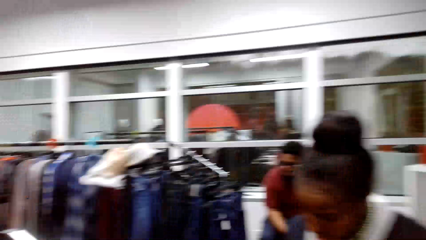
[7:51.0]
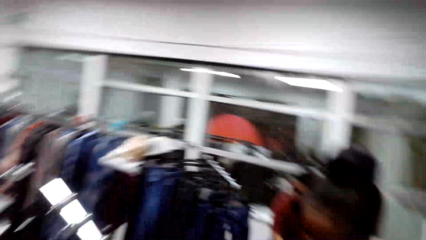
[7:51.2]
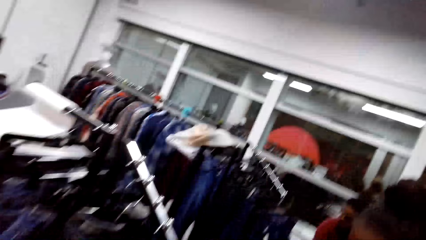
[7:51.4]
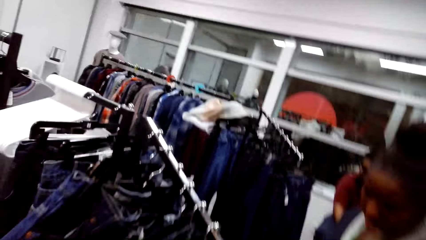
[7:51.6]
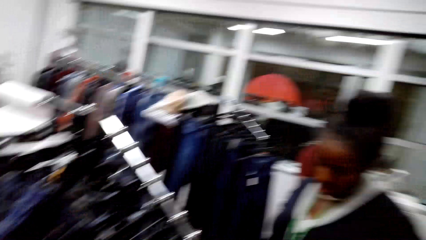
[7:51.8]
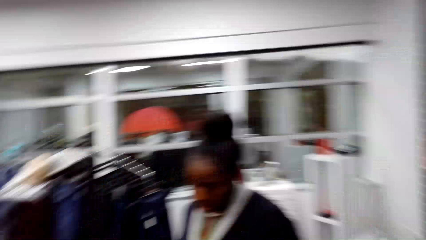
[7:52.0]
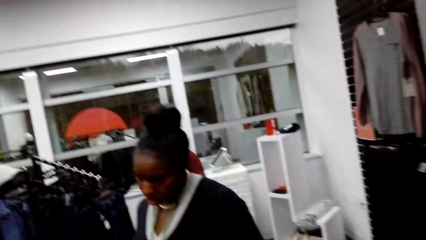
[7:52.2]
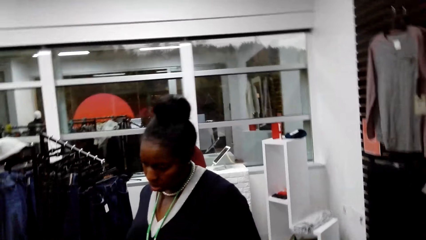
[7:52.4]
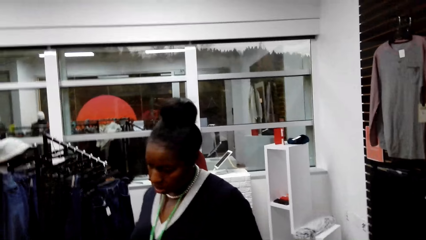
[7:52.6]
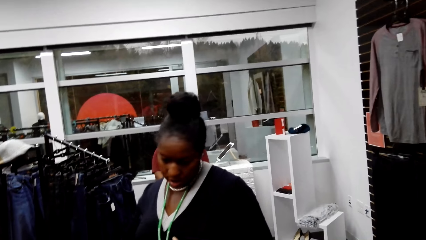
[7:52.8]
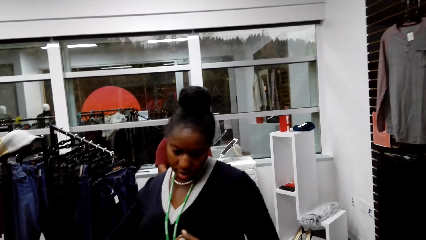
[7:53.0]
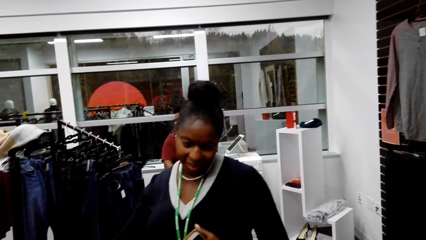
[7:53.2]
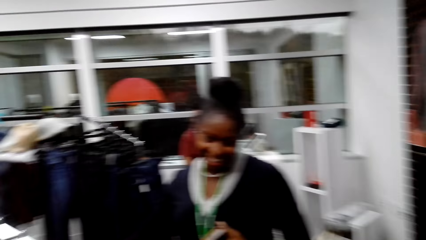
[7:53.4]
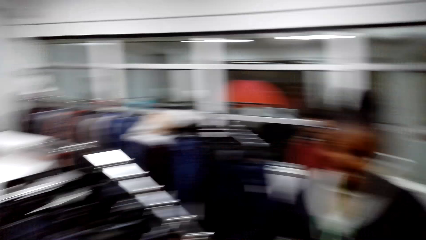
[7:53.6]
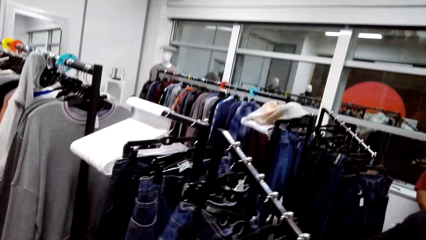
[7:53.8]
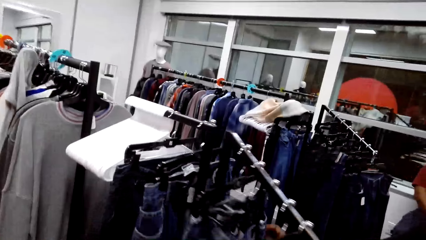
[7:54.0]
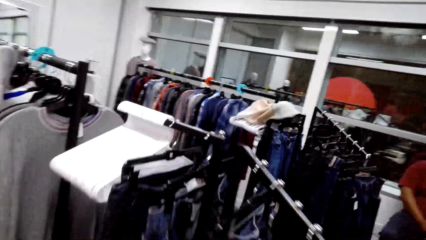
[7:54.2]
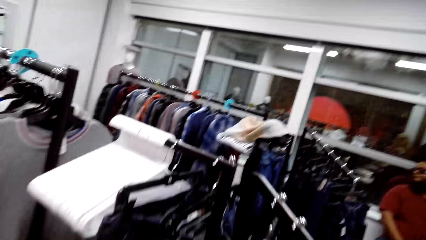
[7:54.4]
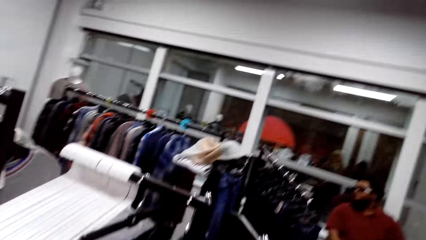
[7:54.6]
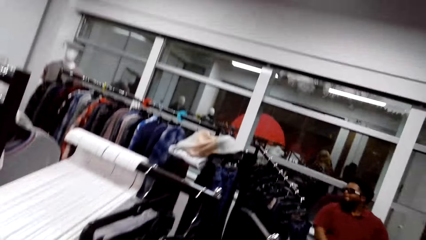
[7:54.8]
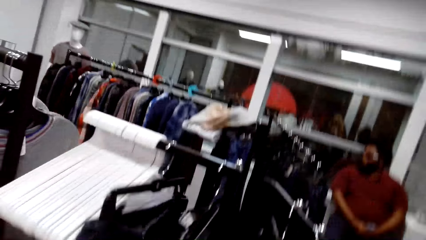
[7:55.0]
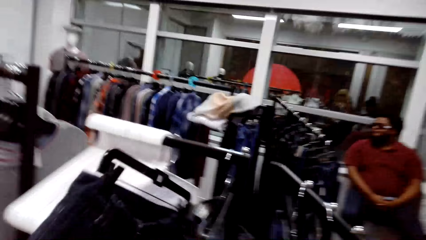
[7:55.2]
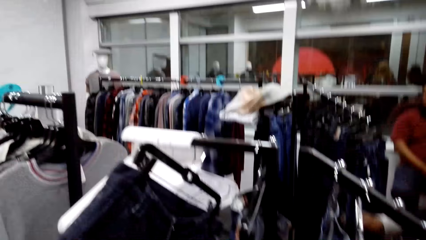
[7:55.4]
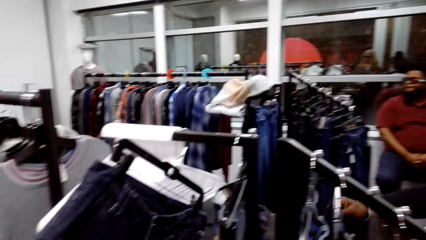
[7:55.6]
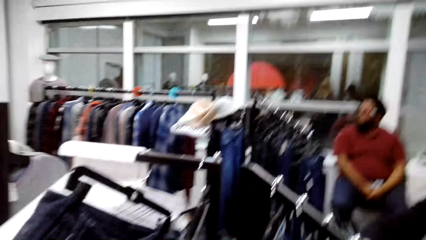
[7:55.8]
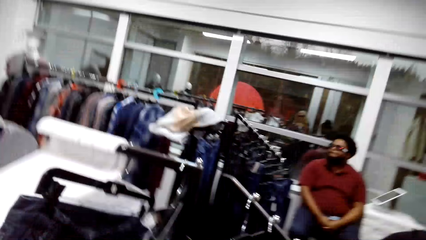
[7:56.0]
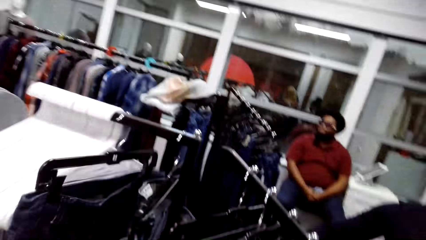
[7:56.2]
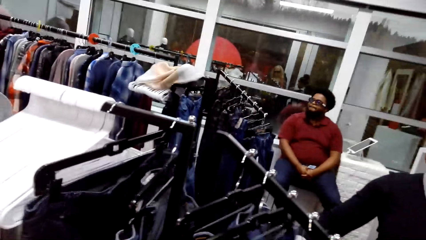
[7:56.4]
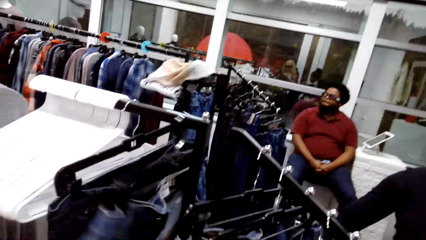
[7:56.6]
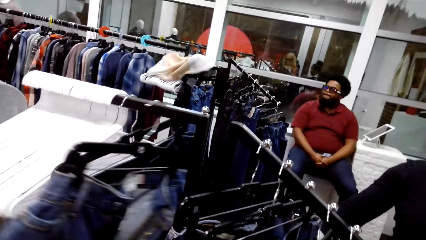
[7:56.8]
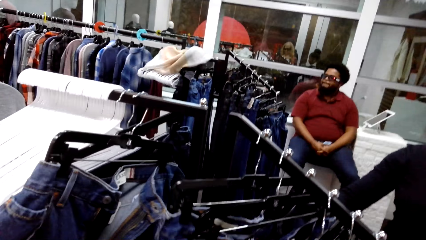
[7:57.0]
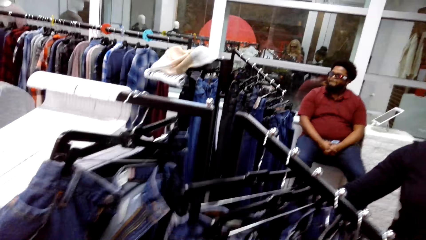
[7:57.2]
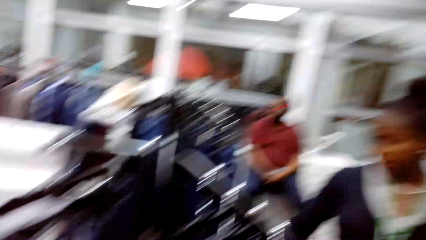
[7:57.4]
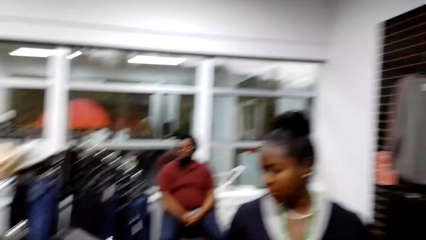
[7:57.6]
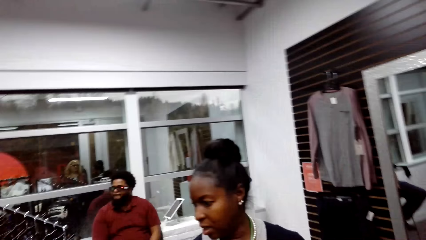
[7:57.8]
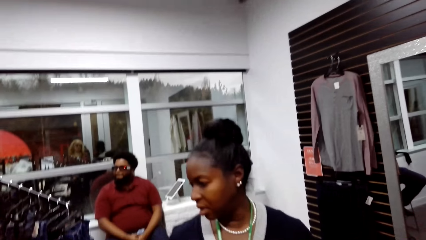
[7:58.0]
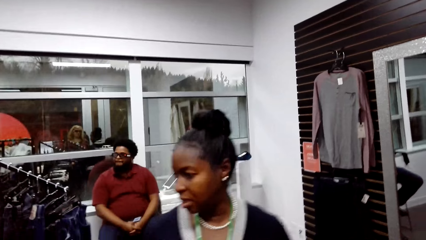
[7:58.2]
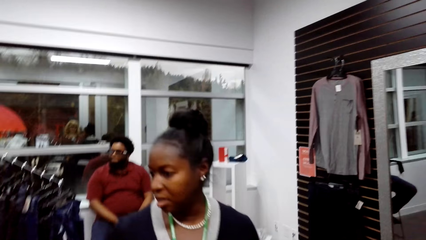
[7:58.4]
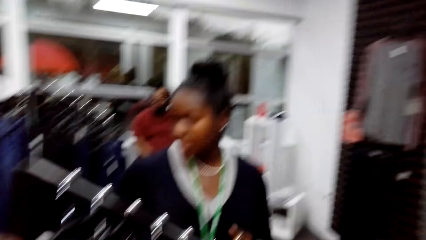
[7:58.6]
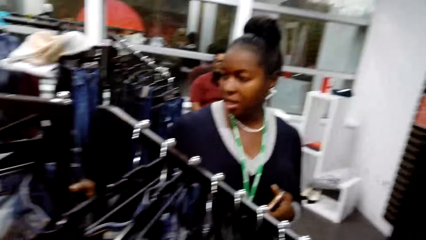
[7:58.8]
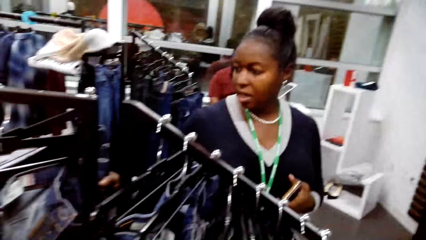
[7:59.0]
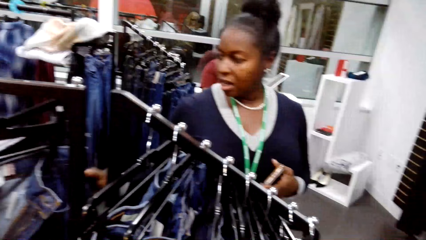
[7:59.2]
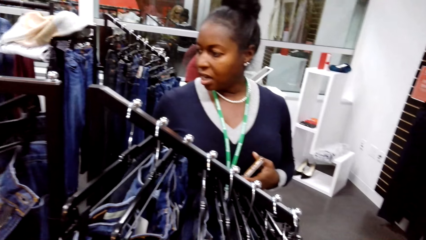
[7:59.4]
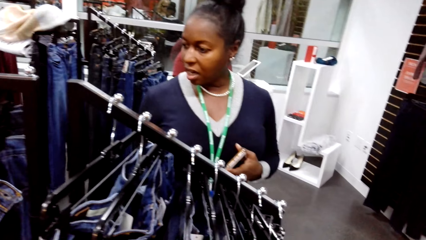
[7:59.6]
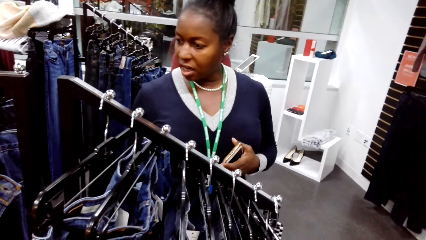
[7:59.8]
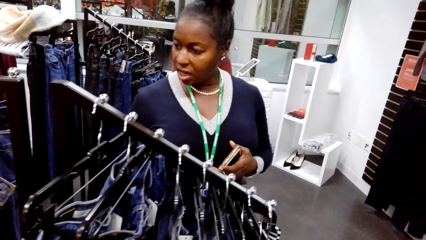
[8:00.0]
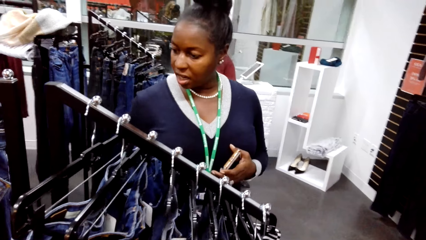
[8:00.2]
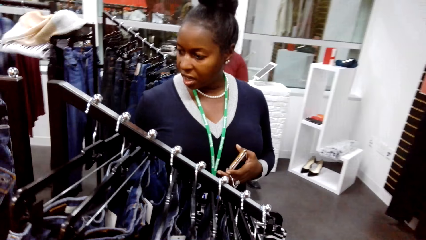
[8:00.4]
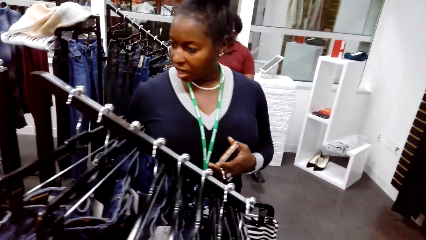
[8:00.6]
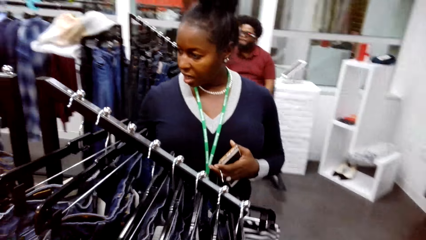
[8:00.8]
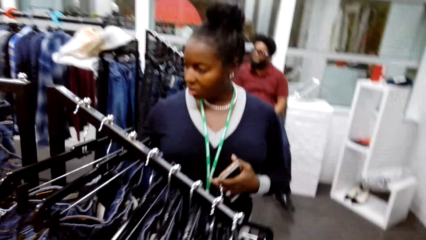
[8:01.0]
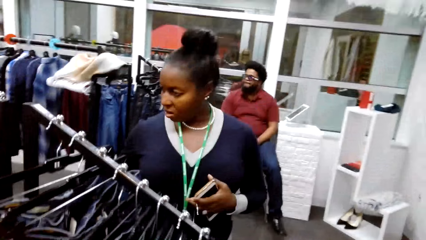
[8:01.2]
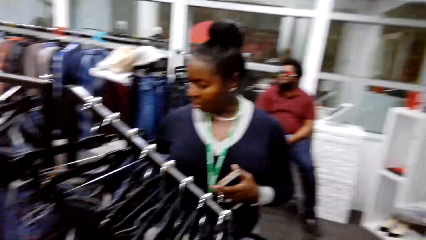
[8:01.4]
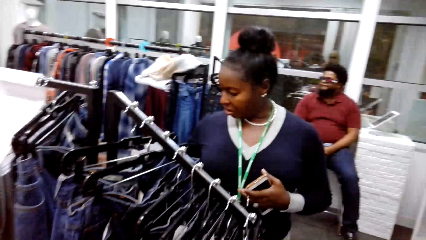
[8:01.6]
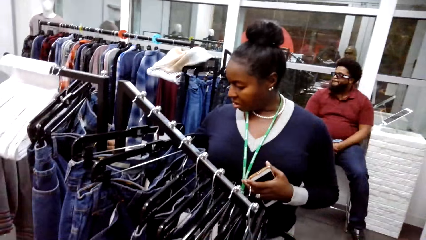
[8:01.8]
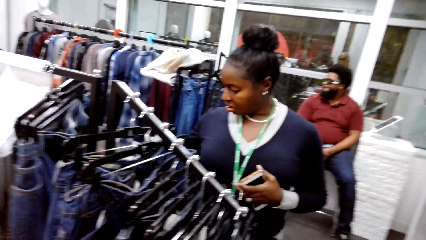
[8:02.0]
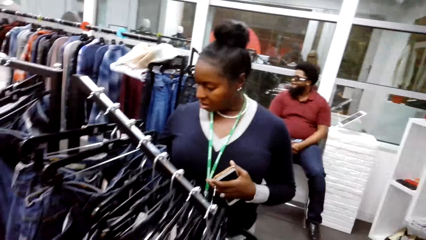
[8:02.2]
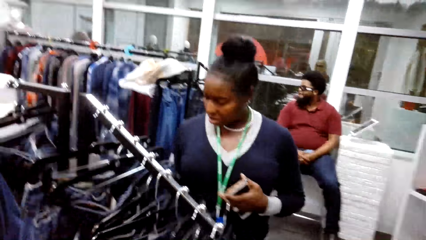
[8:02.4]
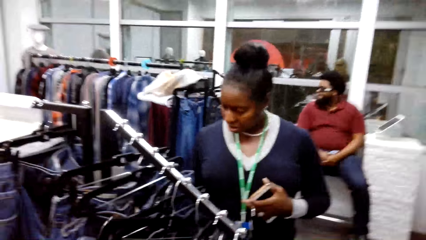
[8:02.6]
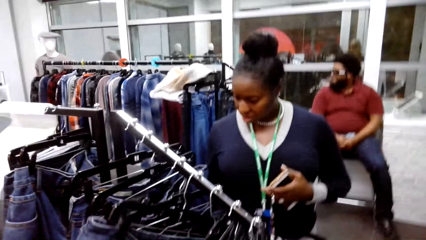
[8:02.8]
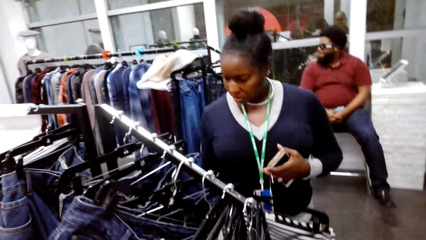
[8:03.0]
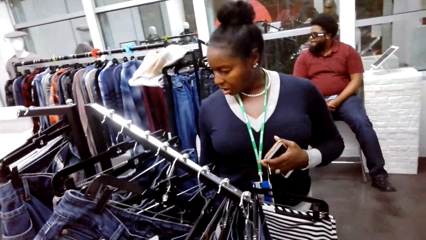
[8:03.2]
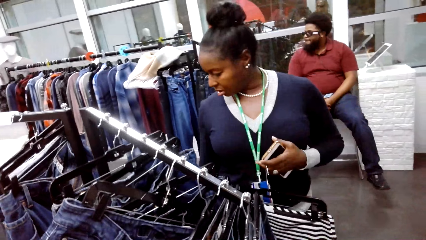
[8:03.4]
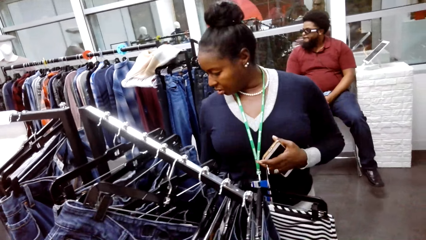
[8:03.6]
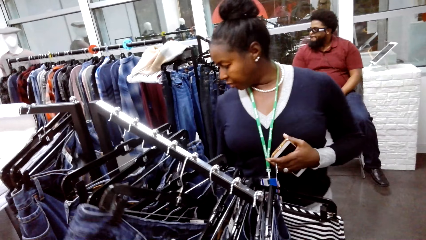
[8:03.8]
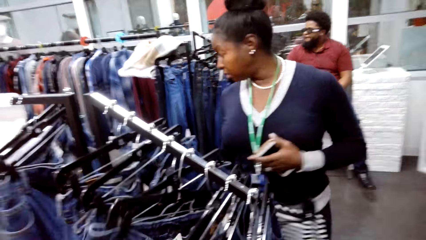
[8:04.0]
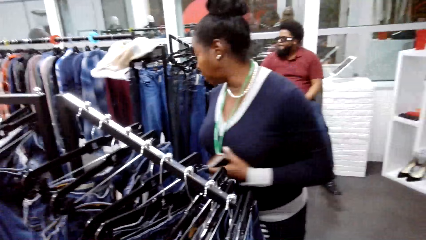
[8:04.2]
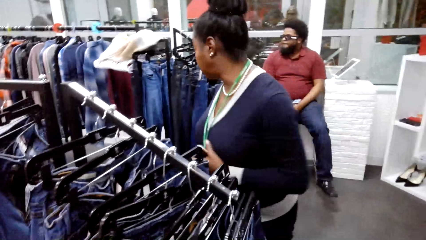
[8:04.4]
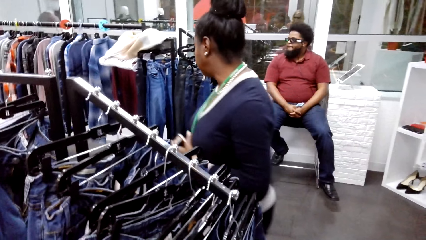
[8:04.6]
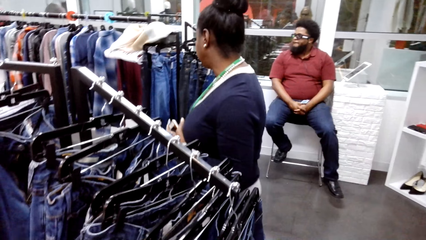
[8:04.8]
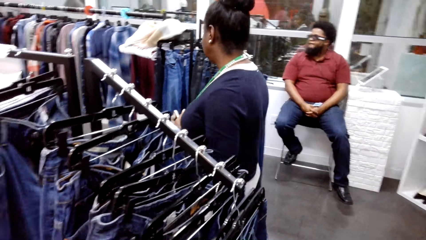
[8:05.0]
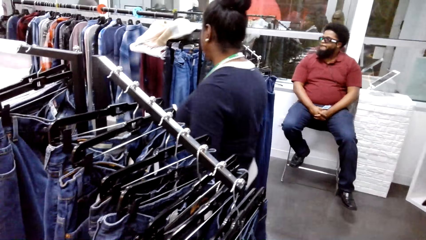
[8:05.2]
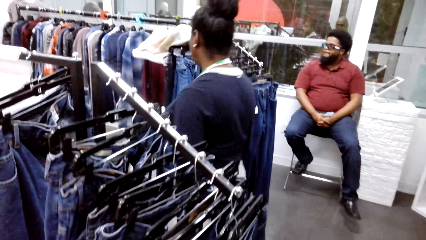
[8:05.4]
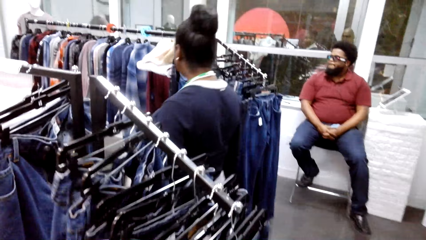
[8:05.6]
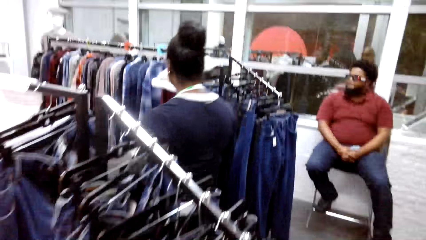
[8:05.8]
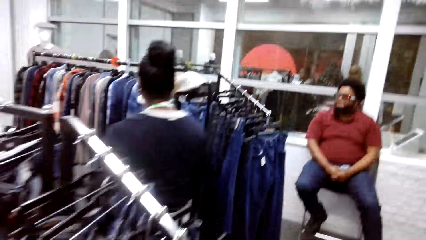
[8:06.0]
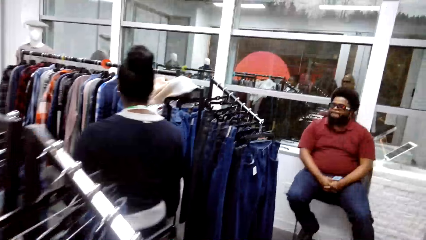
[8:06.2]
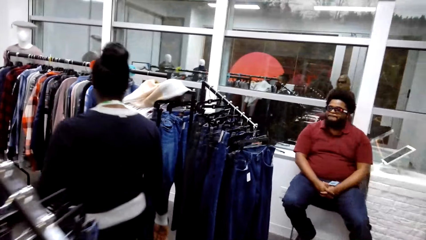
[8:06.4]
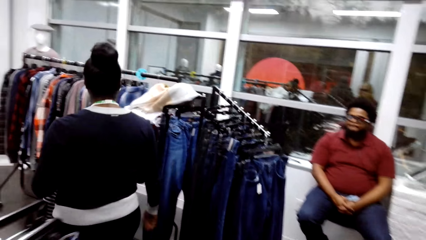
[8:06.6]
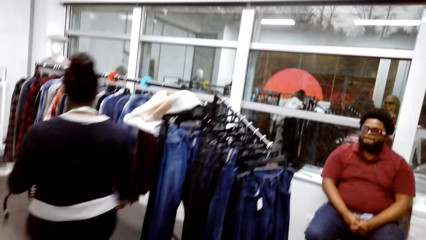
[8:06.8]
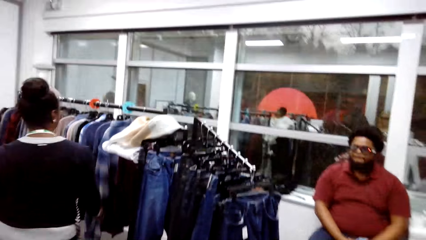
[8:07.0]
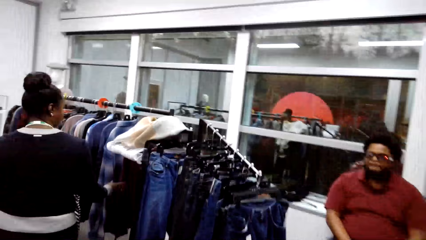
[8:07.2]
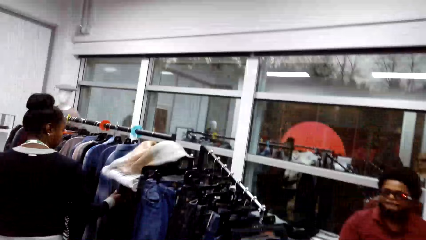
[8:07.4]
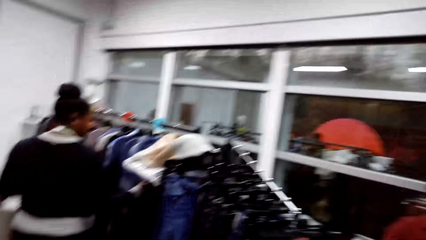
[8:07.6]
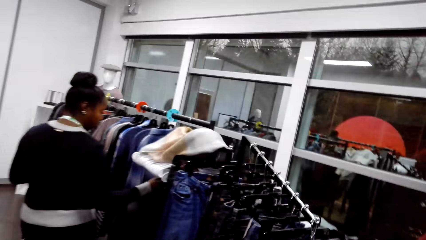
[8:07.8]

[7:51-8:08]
The camera wearer looks through the jeans. A woman looks through the jeans. The camera wearer converses with the woman. They look on the clothes on the line hanger. The woman walks in the store. The woman looks through the jeans. The camera wearer converses with the woman and follows the woman.
